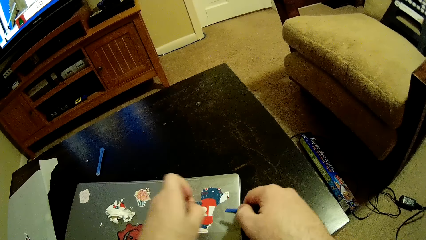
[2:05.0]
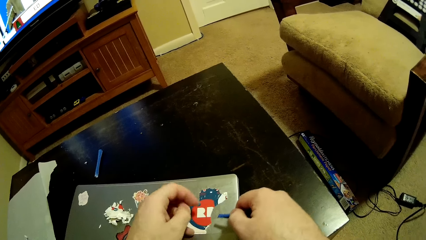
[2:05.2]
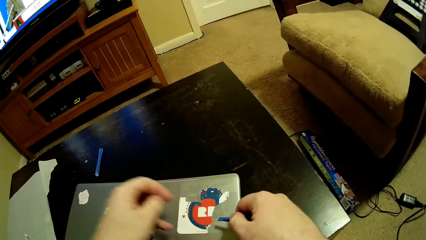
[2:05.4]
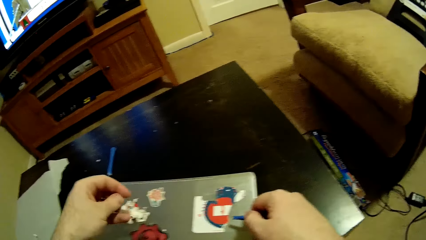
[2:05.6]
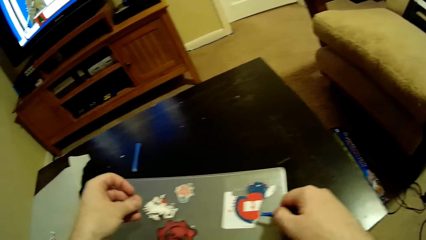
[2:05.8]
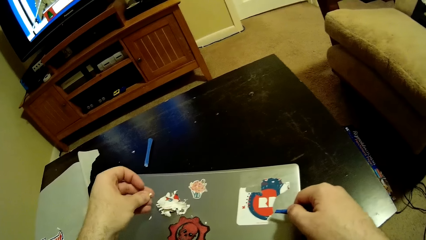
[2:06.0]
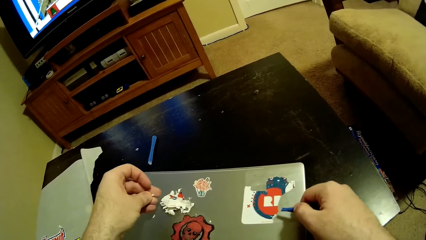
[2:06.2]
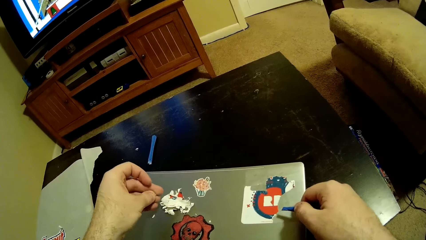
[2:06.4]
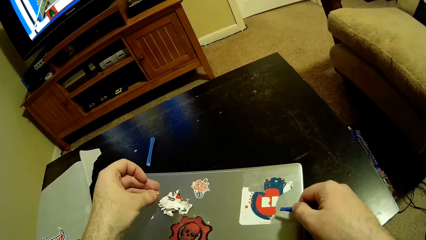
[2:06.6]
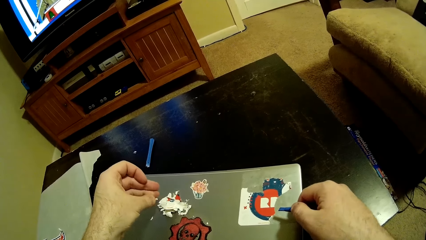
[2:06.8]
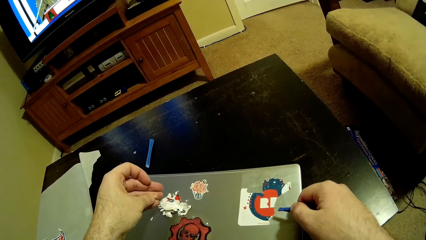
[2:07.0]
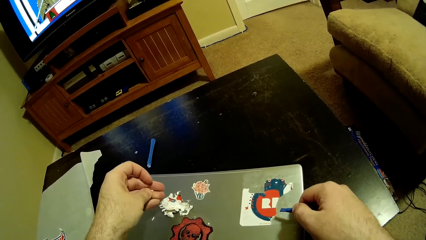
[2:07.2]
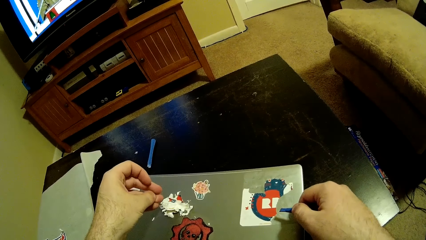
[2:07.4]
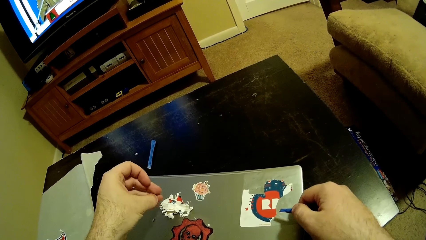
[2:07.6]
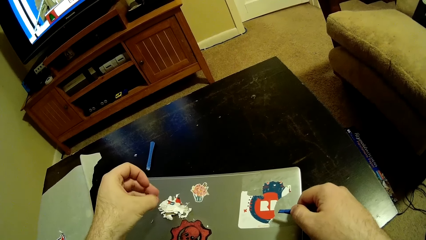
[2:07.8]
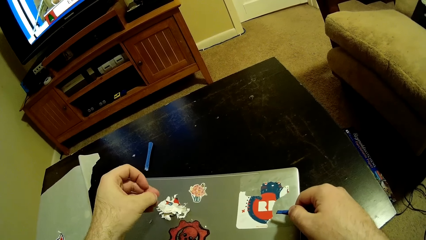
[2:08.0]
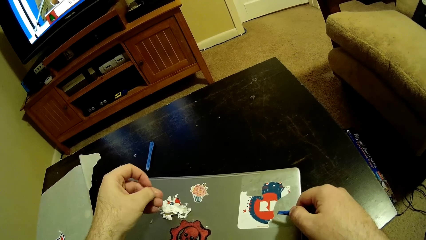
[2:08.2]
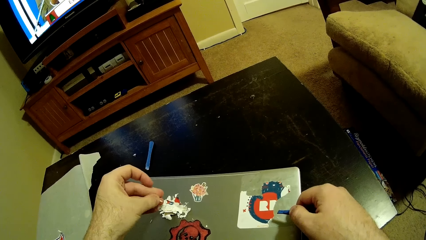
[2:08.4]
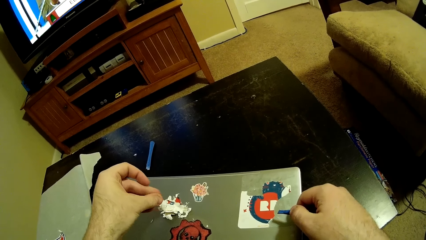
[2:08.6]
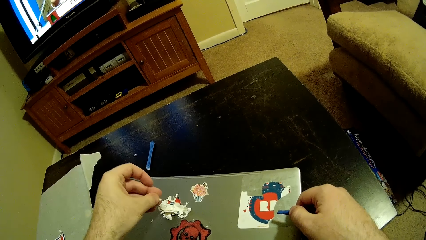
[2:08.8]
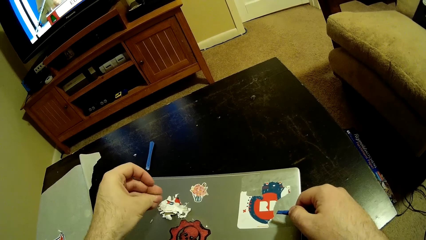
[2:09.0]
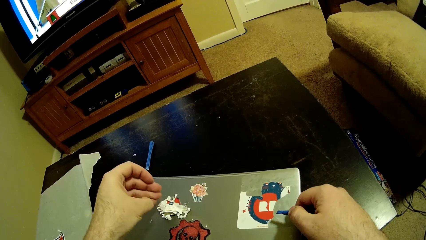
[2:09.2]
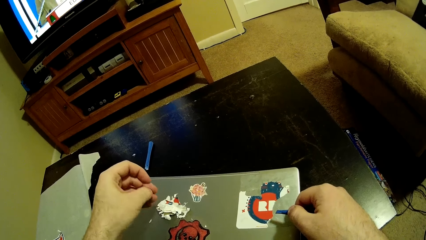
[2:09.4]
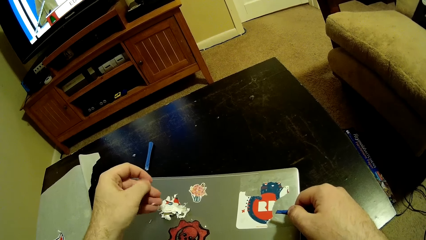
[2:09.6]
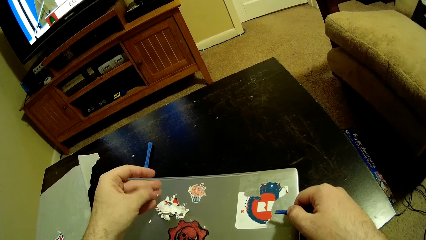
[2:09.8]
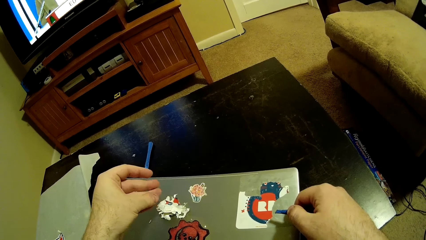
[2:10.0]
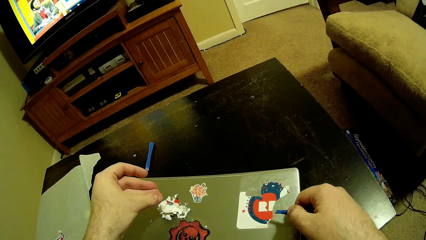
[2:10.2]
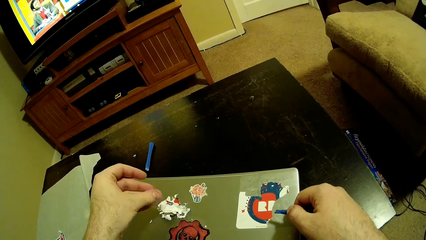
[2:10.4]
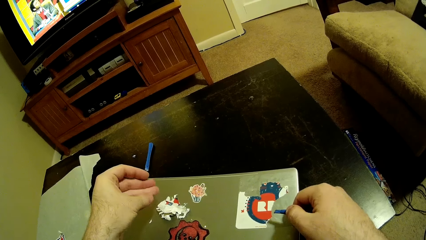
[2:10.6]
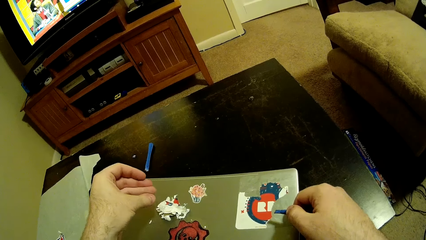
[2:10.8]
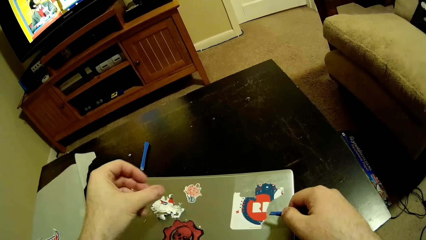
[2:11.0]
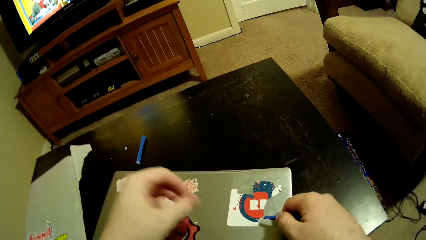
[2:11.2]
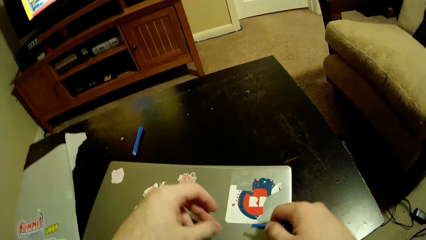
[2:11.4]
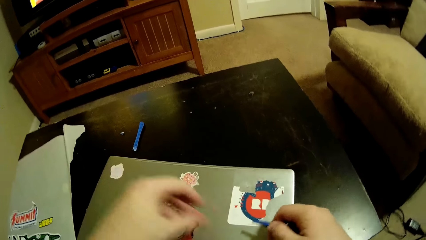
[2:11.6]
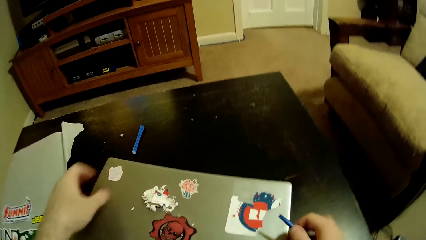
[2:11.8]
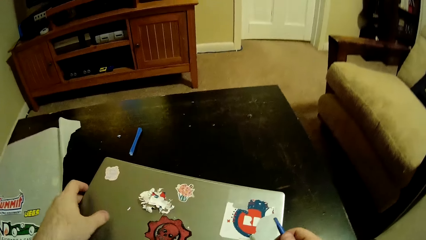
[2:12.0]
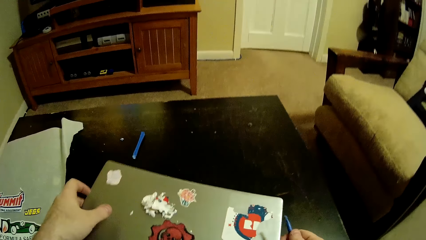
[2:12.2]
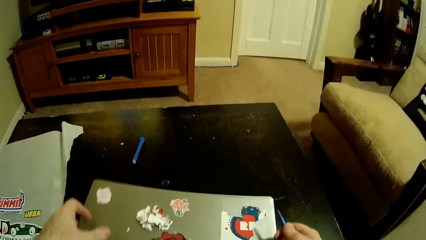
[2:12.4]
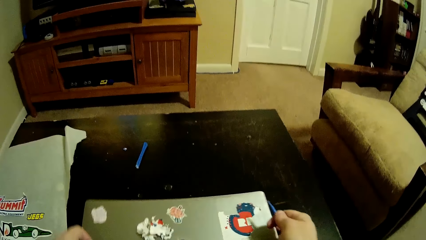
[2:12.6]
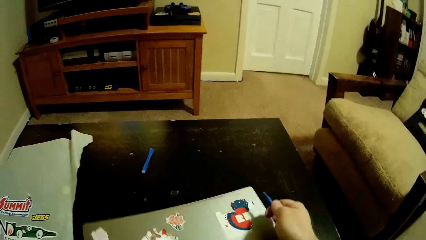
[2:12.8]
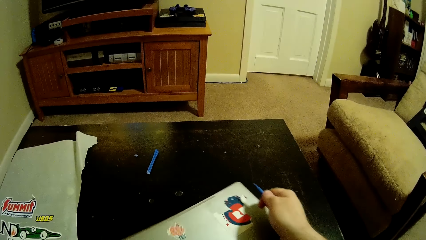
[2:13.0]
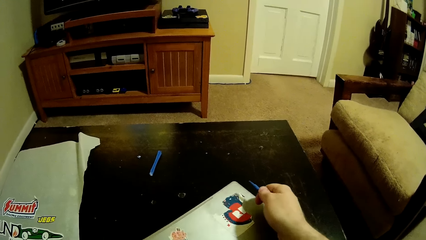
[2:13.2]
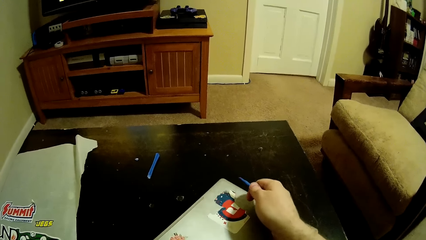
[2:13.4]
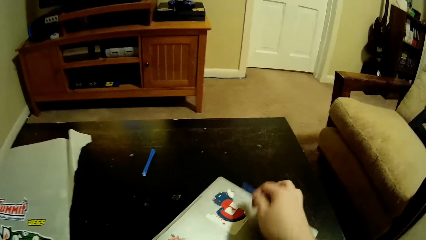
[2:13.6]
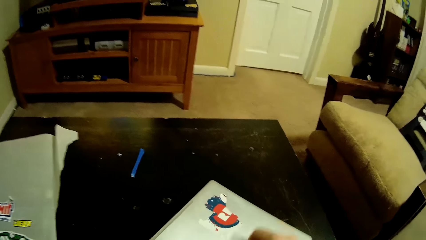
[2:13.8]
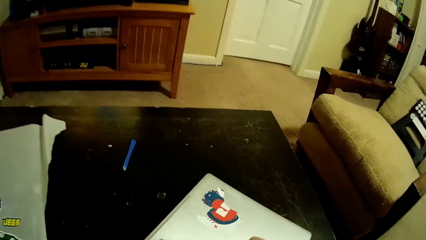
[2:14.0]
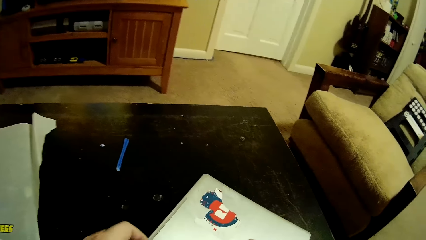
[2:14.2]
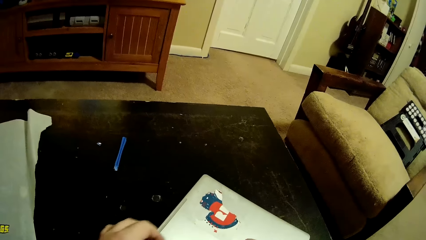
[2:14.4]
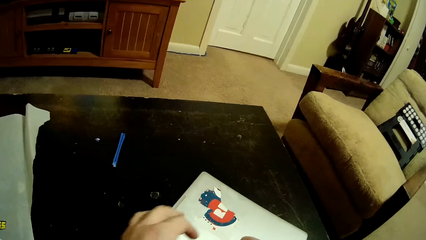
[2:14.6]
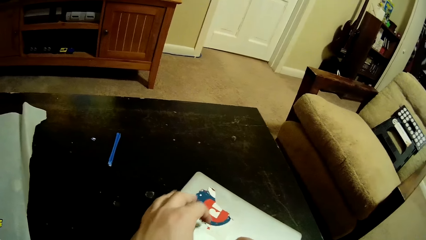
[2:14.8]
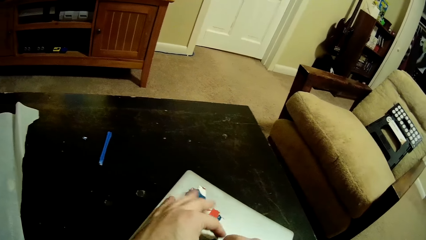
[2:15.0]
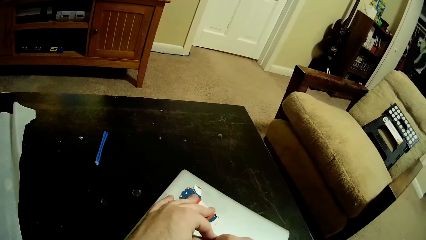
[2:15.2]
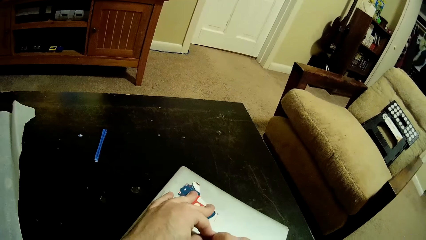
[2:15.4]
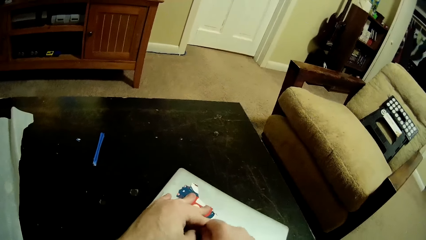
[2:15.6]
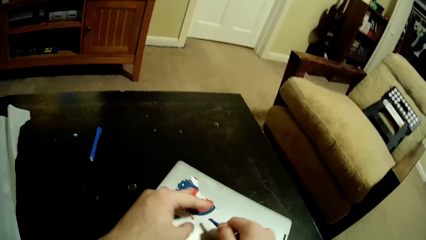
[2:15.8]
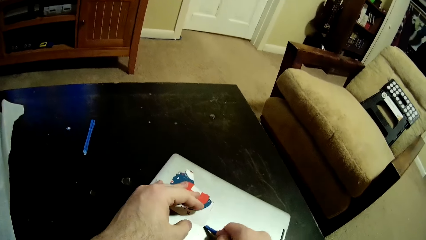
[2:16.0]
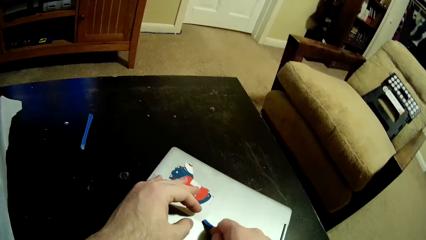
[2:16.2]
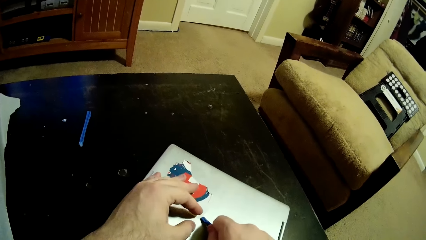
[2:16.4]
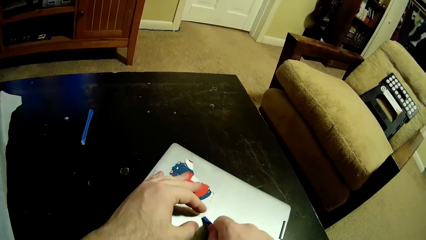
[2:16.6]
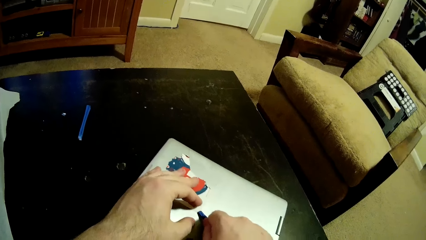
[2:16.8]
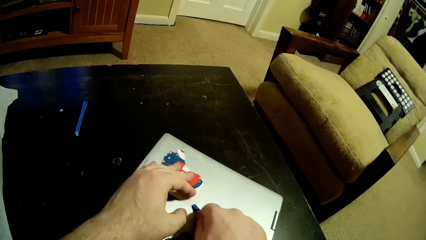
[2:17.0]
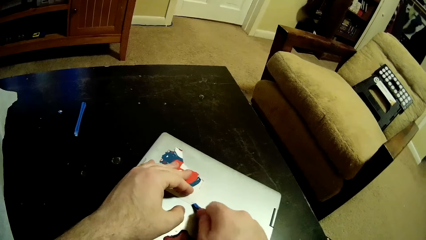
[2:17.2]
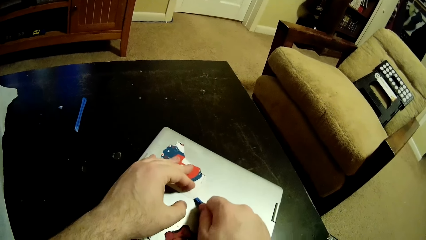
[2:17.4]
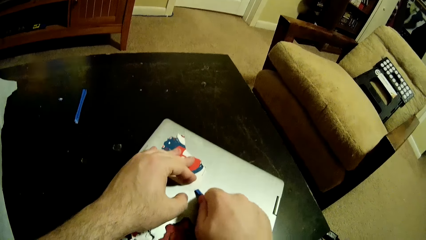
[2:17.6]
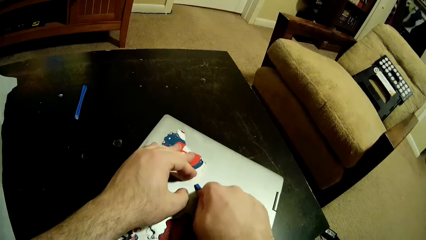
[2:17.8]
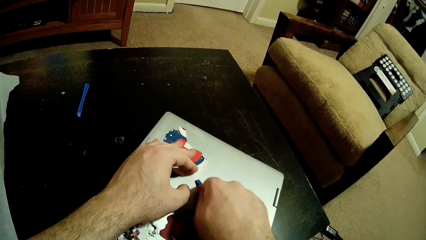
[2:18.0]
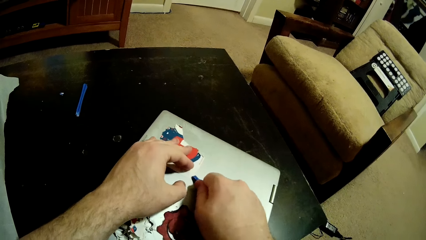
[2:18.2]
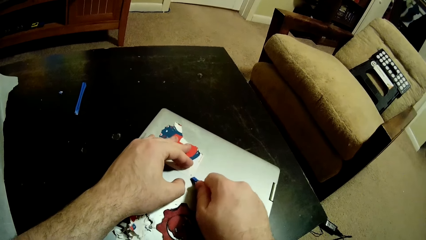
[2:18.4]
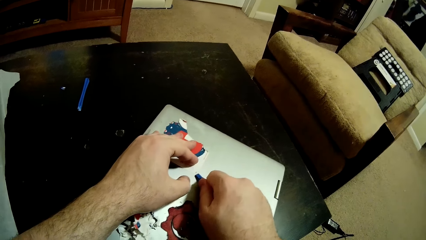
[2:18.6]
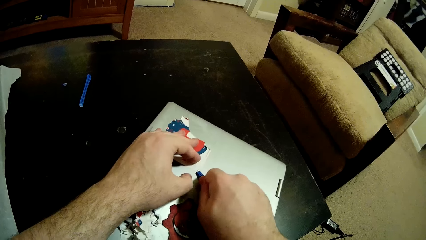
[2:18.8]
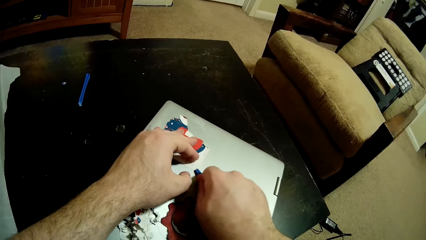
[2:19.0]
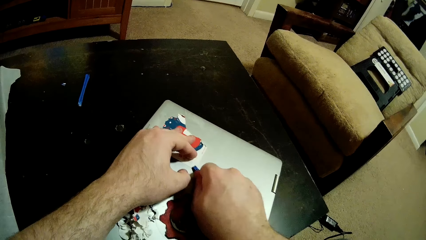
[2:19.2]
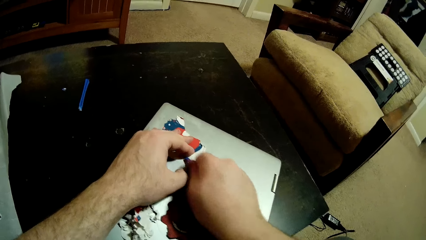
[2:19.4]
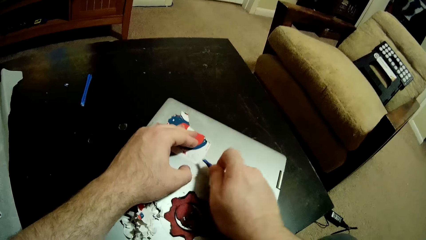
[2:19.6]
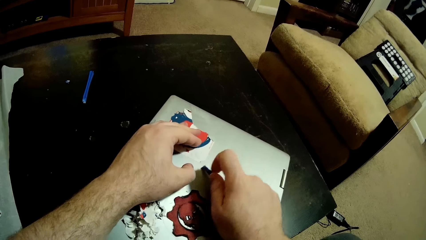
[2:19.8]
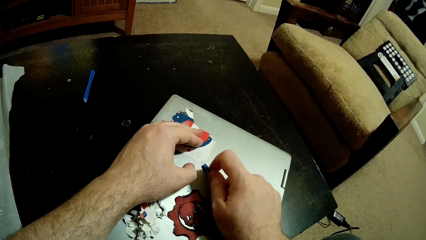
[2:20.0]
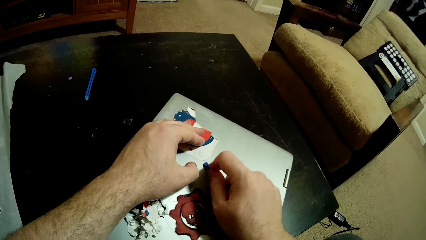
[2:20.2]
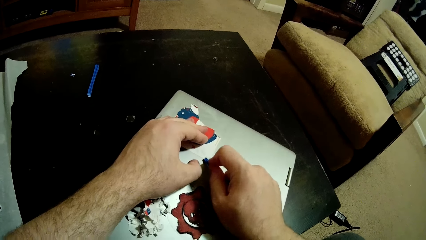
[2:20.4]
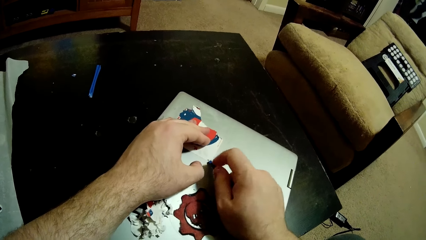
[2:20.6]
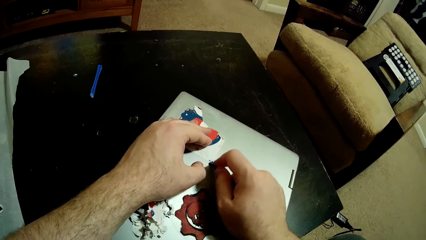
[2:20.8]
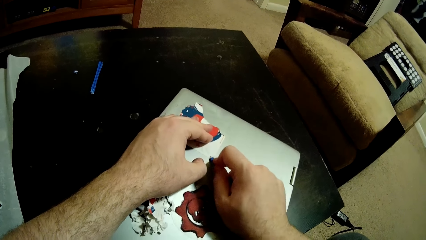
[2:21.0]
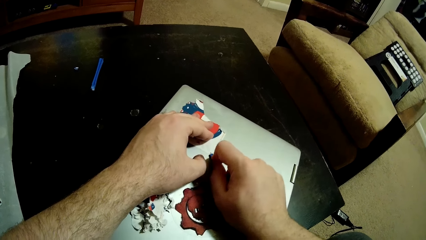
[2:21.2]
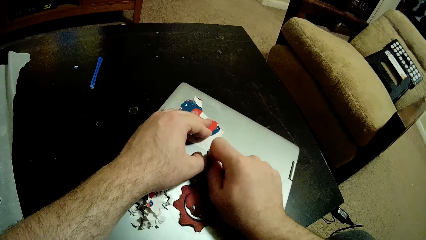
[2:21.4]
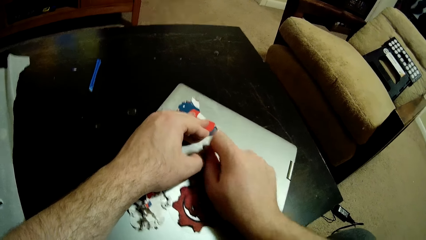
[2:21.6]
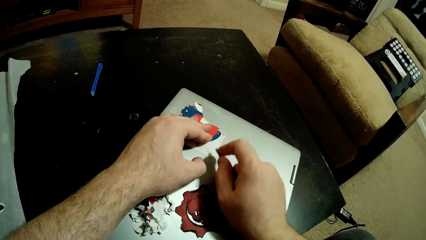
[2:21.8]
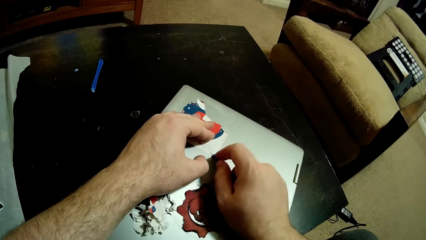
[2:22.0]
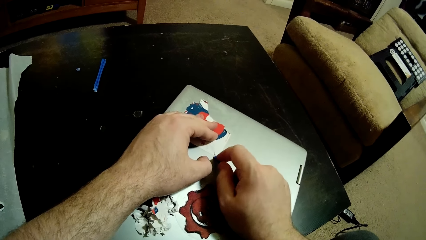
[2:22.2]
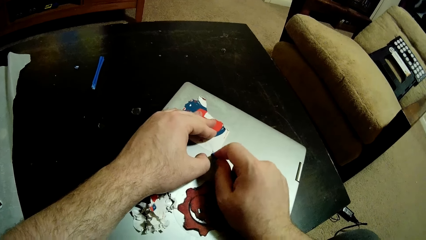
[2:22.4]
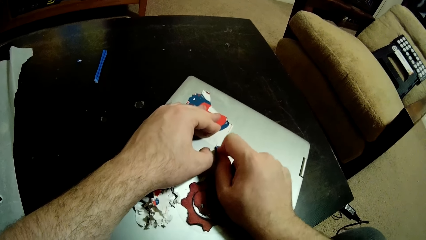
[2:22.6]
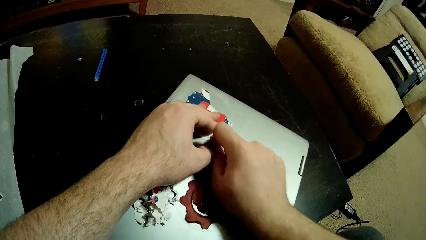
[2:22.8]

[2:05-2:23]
The camera wearer puts the sticker down. He rotates the laptop. He removes his laptop sticker with a cutting razor.
